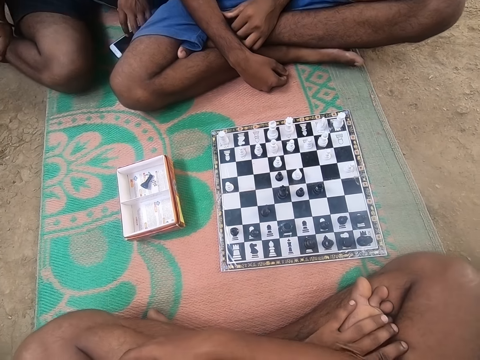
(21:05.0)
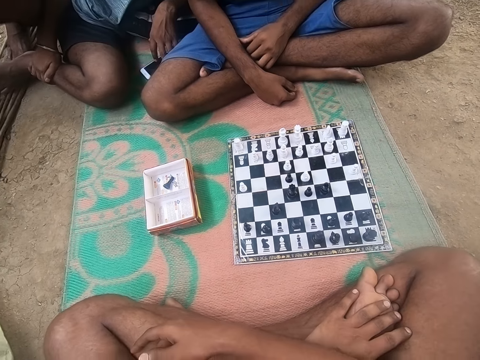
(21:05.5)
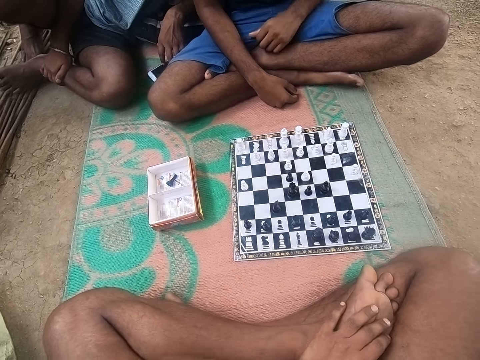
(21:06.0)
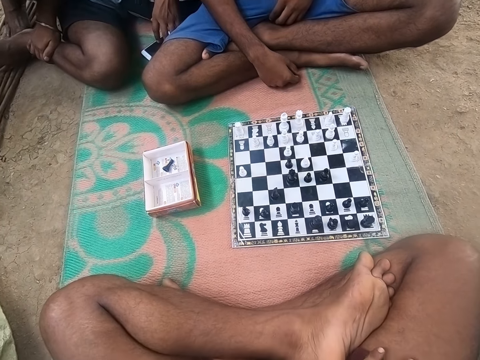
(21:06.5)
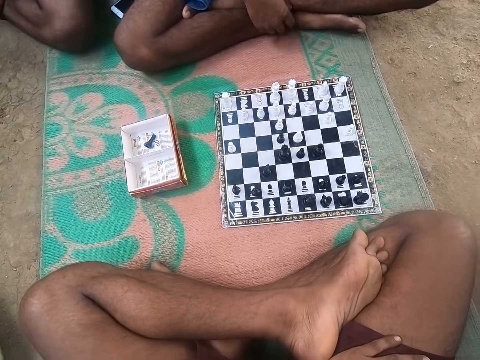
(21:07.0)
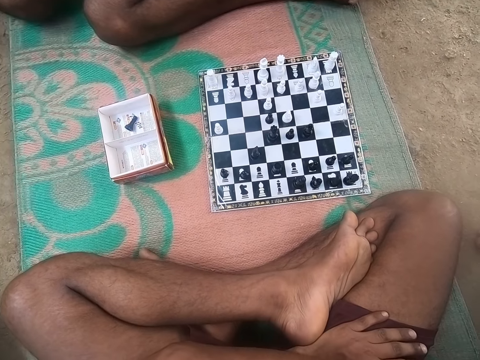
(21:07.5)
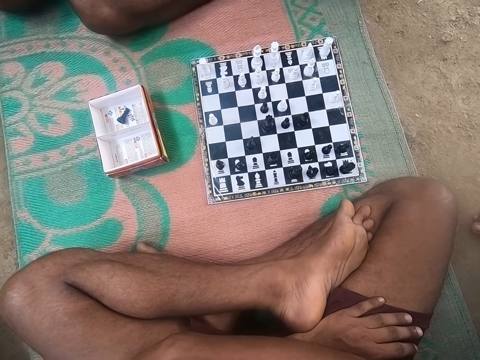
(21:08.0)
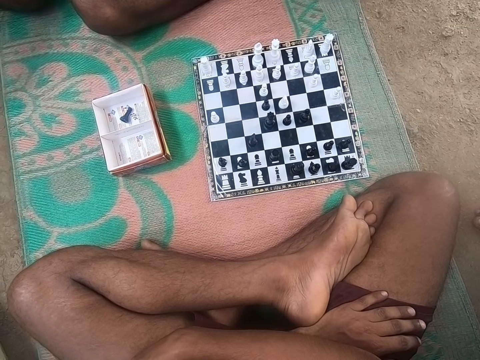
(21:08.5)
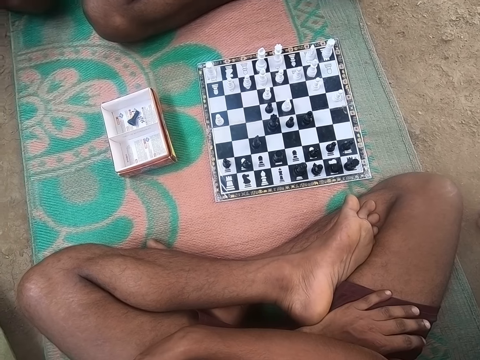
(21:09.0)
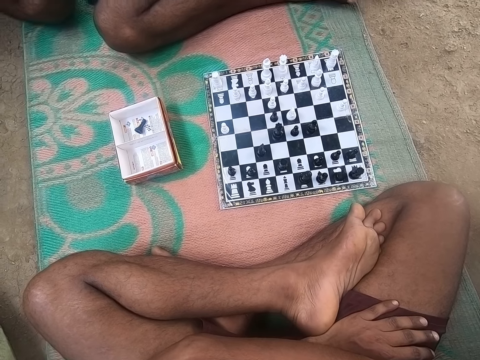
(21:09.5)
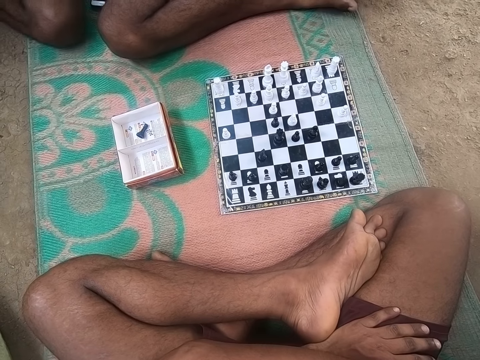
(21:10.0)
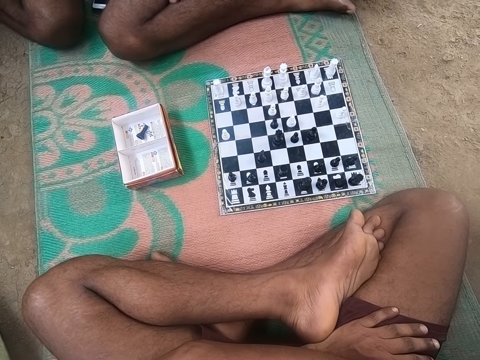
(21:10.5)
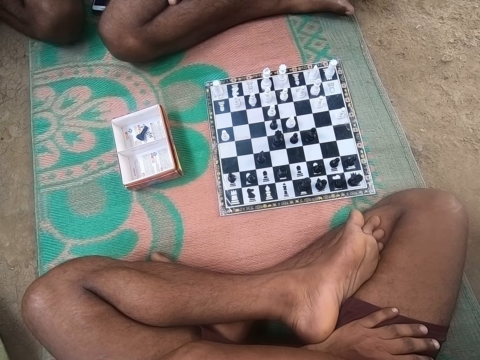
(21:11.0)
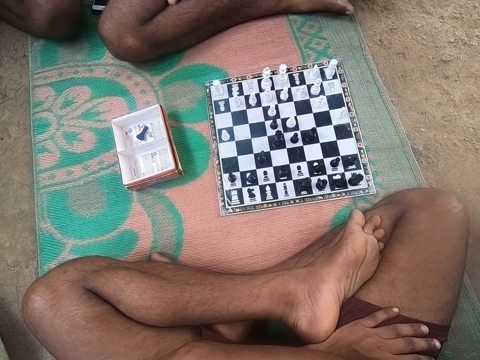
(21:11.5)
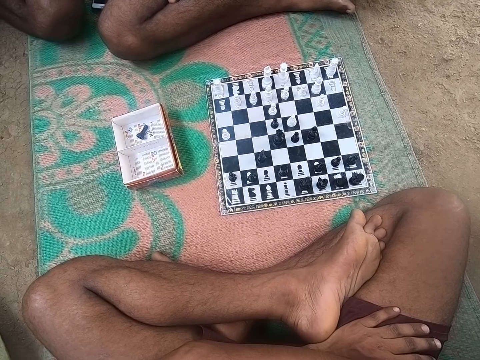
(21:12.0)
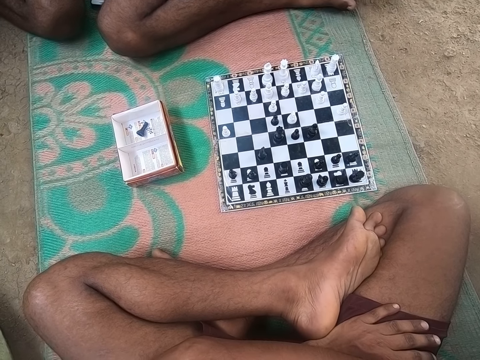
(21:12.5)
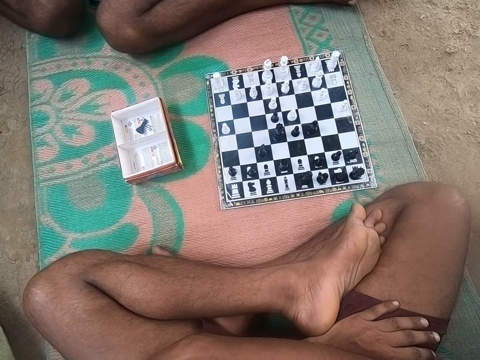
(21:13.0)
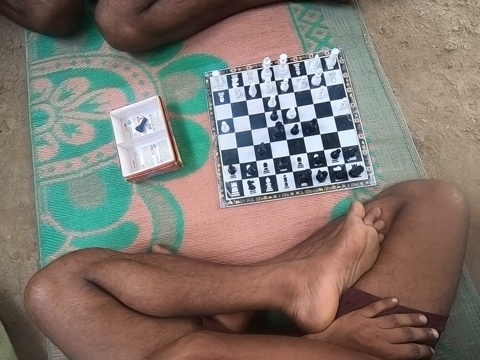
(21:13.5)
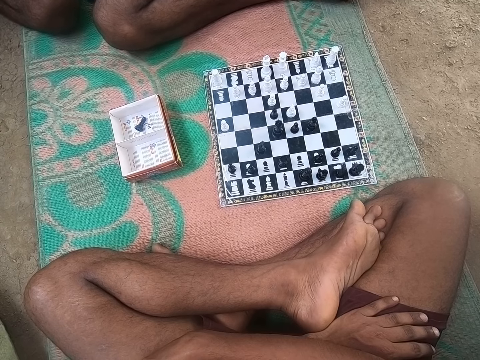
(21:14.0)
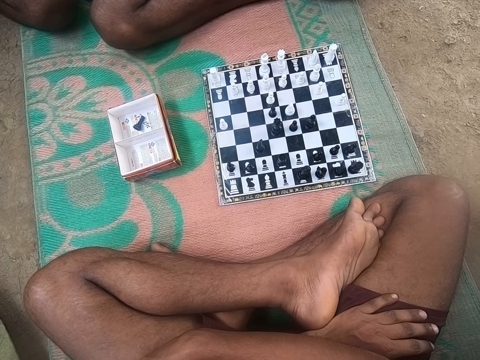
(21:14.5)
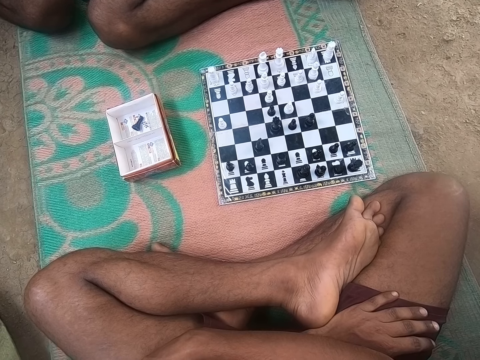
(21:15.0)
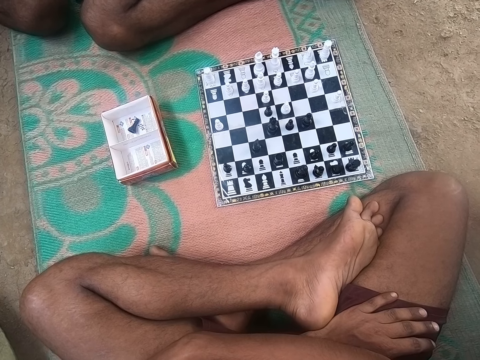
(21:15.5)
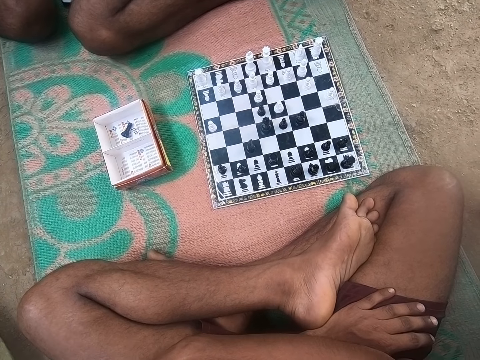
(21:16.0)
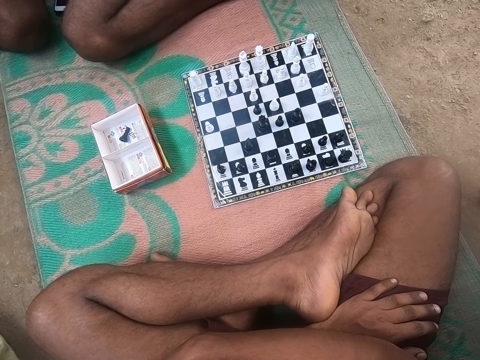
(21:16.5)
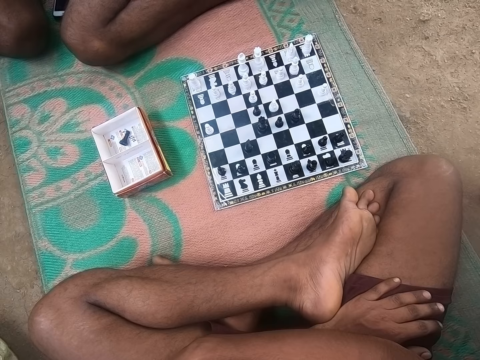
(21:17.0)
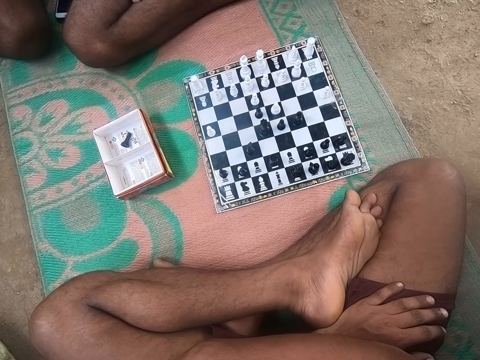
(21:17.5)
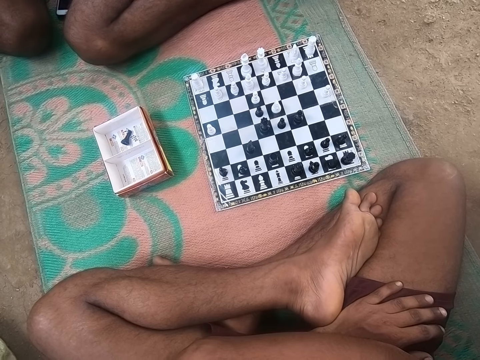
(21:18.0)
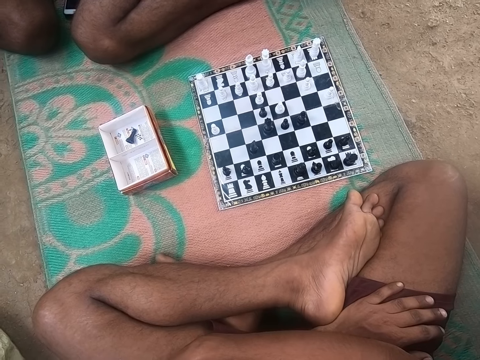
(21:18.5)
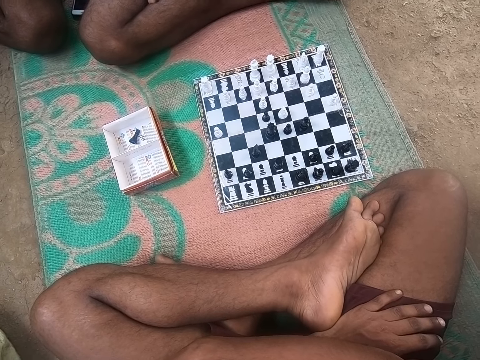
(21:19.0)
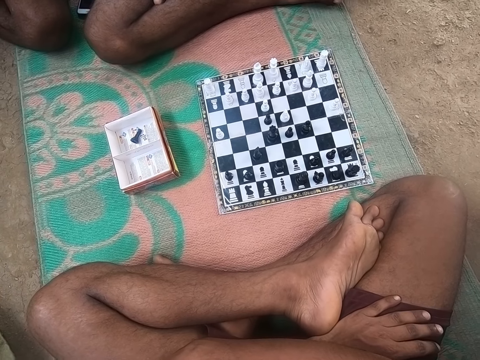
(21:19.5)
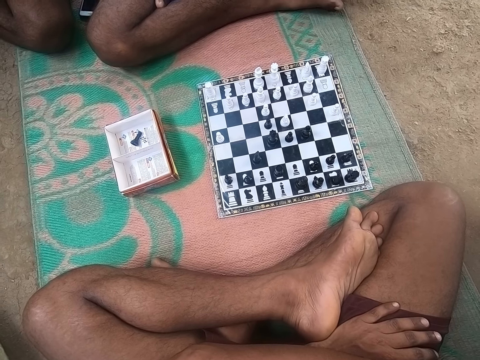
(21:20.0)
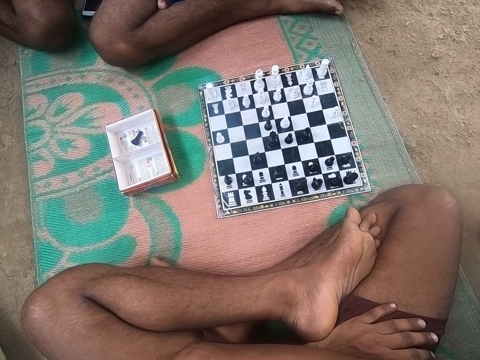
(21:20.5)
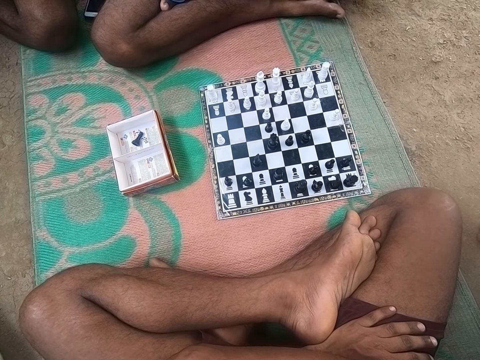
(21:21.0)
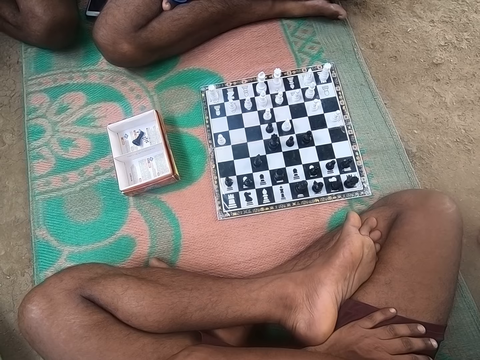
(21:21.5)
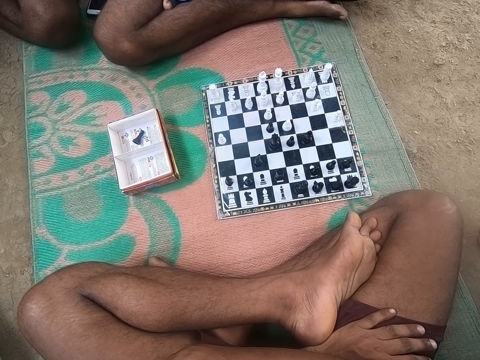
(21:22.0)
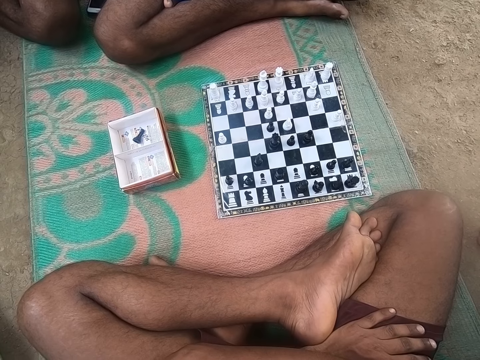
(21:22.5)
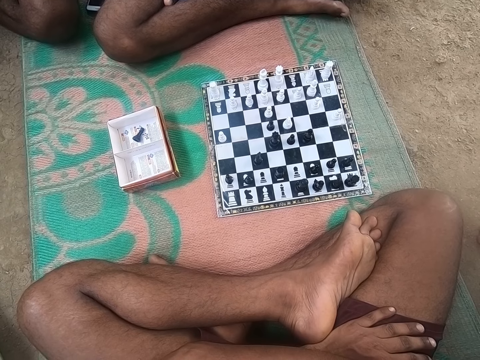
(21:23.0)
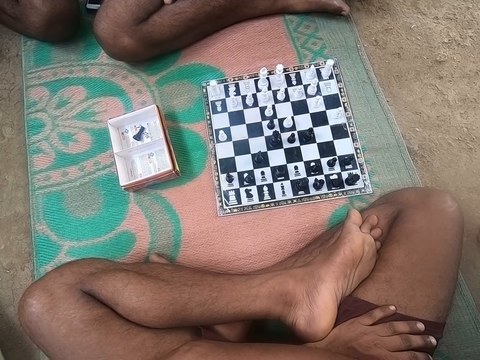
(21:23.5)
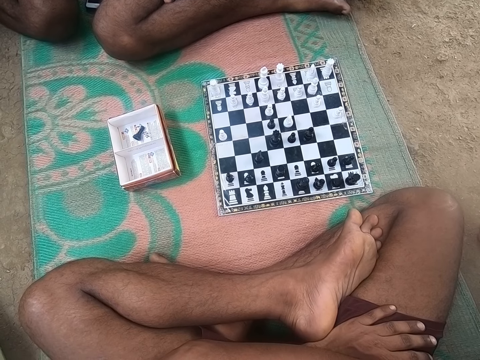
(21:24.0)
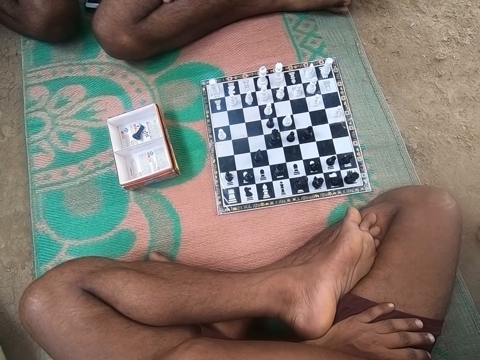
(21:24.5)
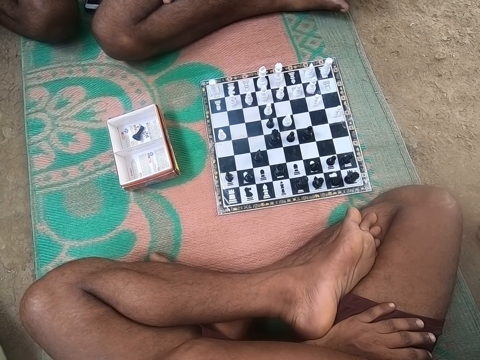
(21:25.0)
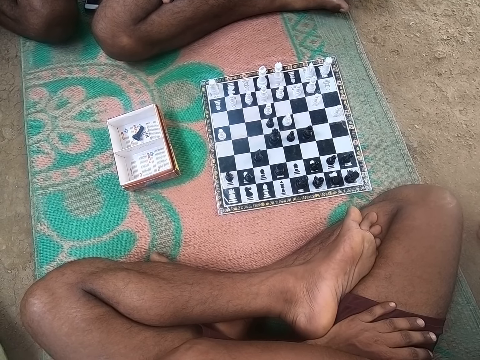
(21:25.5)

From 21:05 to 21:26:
The camera wearer converses with a man. The man looks around the chess board. The camera wearer looks around the chess board. They converse with the man. The man looks around the chess board. The camera wearer looks around the chess board.

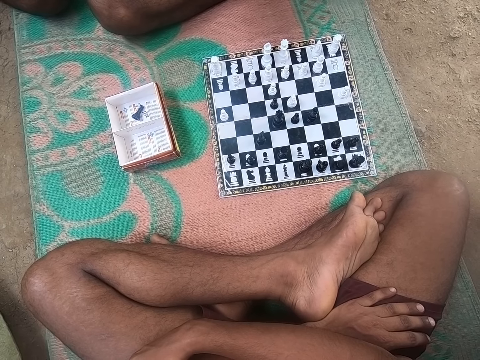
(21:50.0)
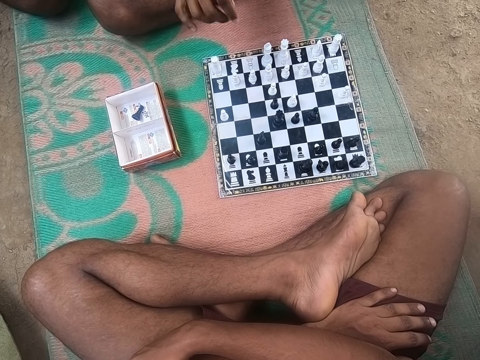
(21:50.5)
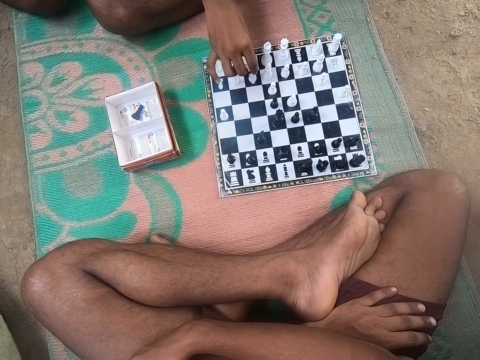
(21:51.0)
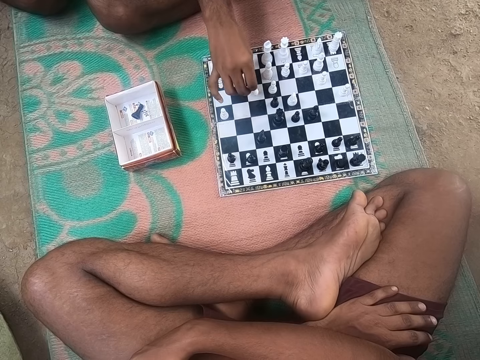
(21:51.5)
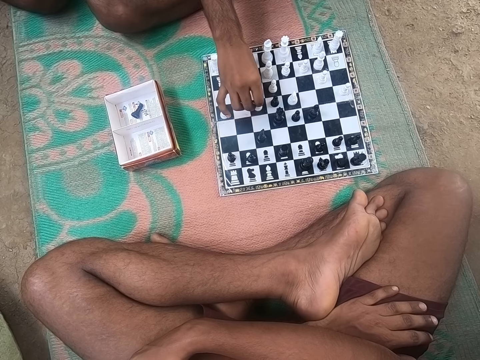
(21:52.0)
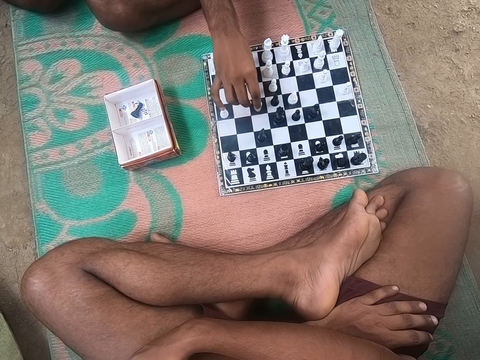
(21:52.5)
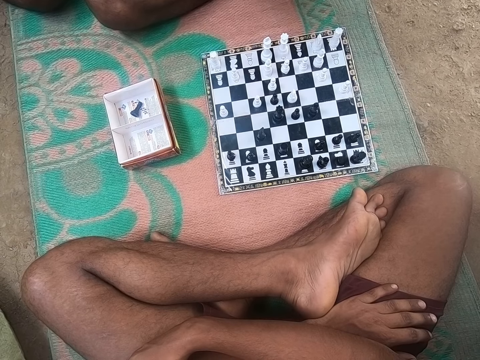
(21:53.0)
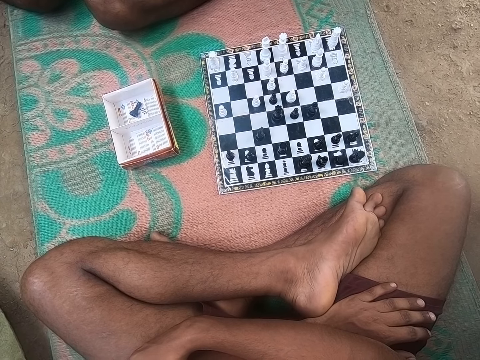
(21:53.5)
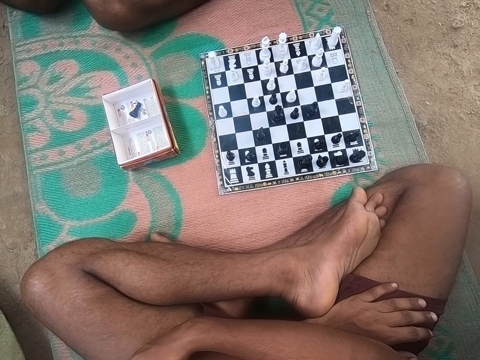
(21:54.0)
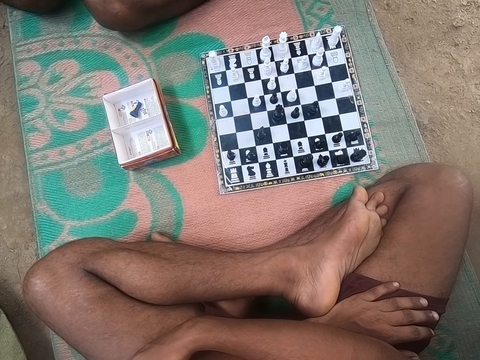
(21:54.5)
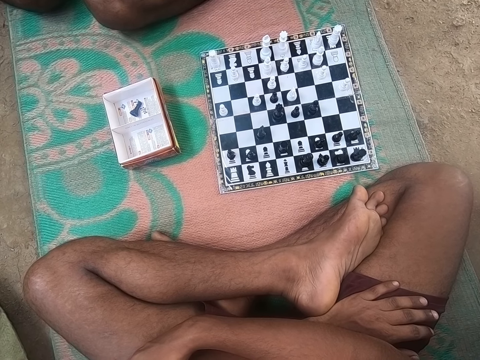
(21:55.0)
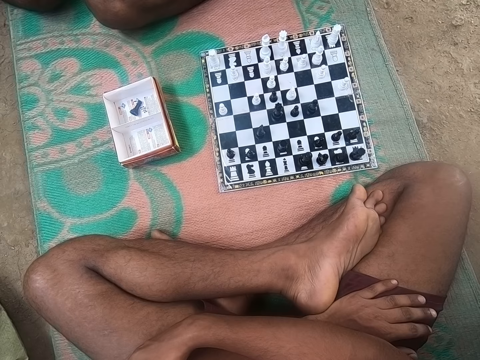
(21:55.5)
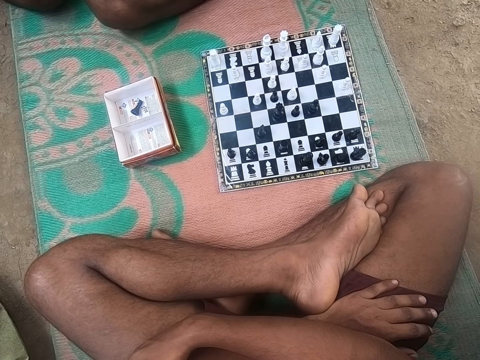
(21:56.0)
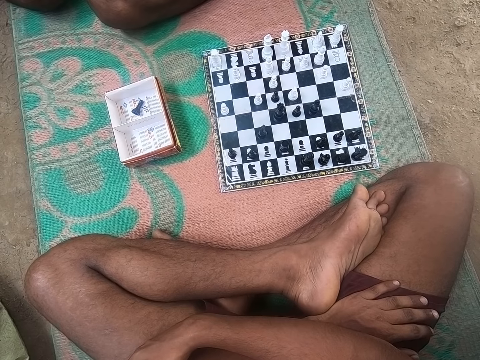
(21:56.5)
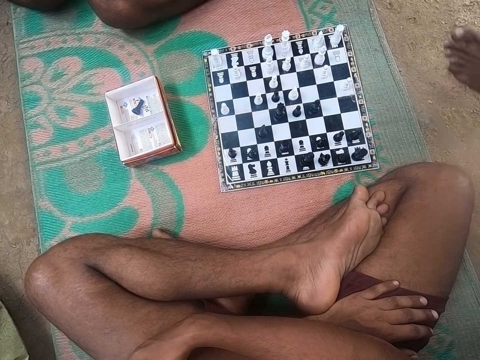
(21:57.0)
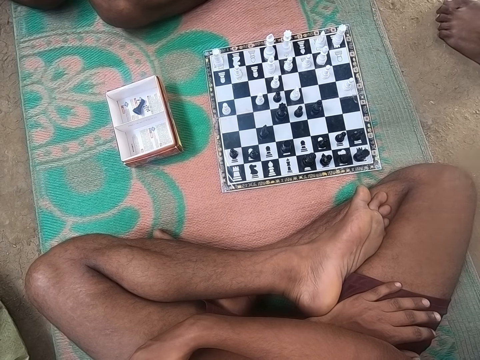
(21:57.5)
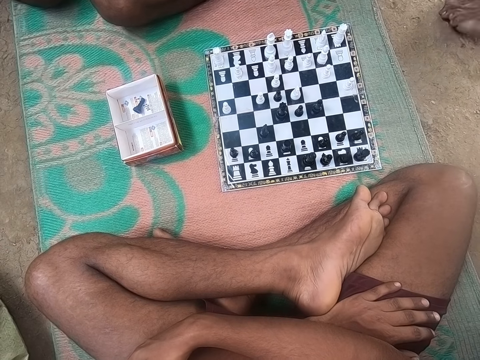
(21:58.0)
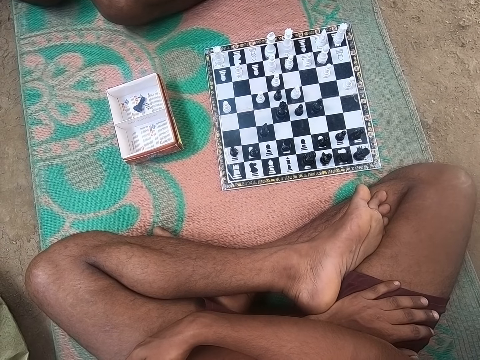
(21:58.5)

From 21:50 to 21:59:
A man plays a chess game. The camera wearer looks around the chess board.
